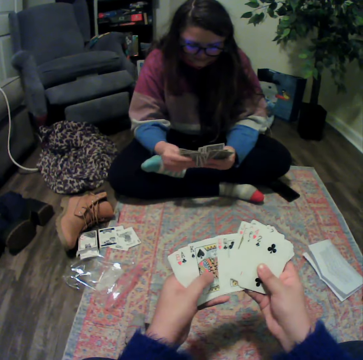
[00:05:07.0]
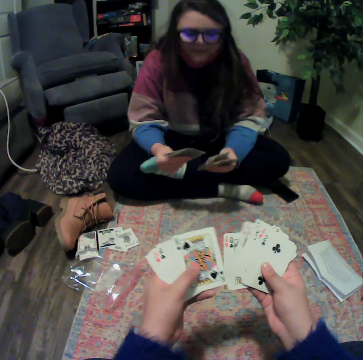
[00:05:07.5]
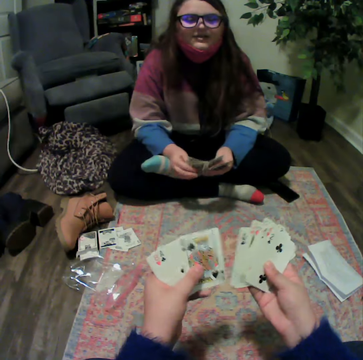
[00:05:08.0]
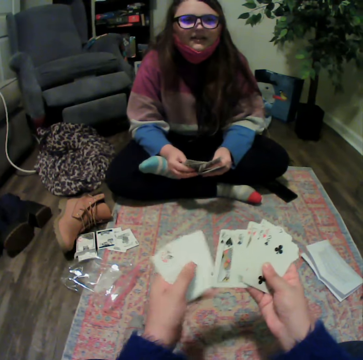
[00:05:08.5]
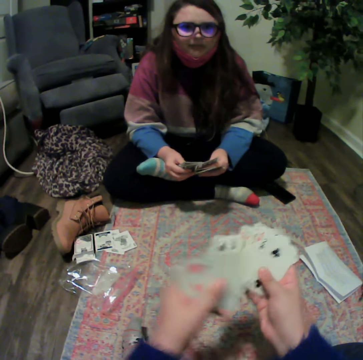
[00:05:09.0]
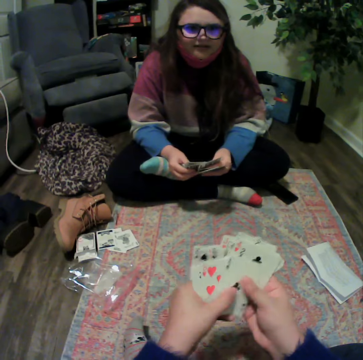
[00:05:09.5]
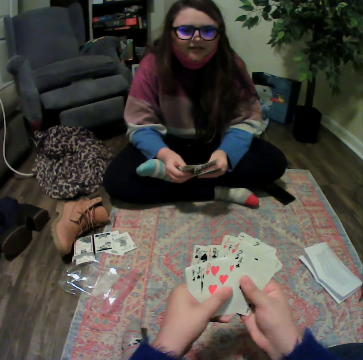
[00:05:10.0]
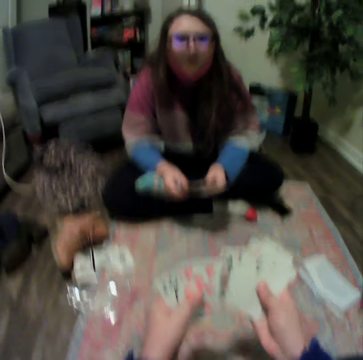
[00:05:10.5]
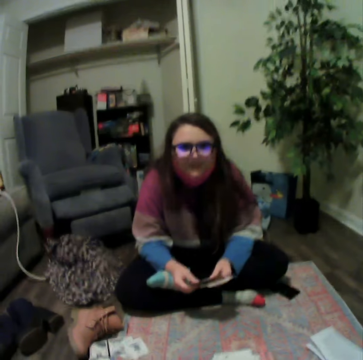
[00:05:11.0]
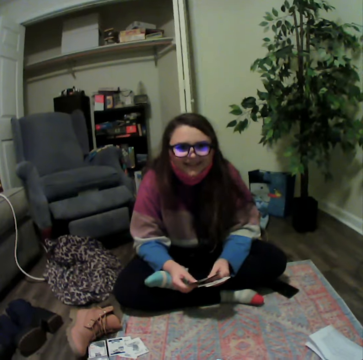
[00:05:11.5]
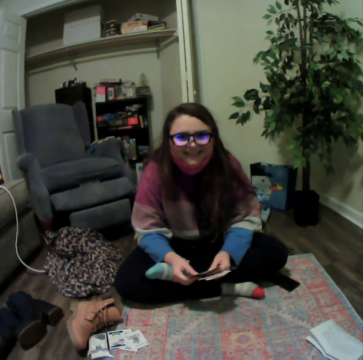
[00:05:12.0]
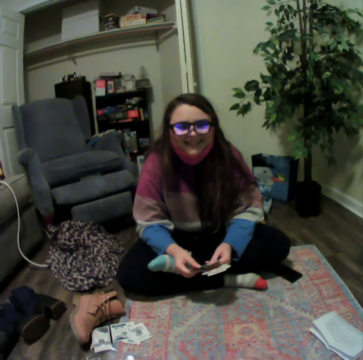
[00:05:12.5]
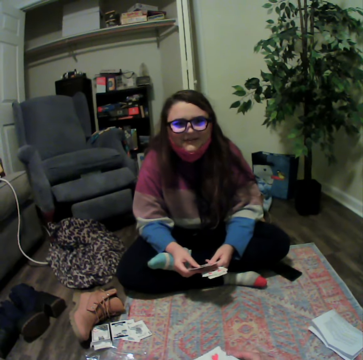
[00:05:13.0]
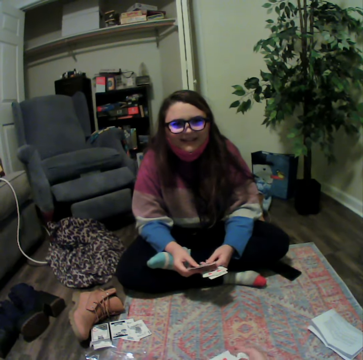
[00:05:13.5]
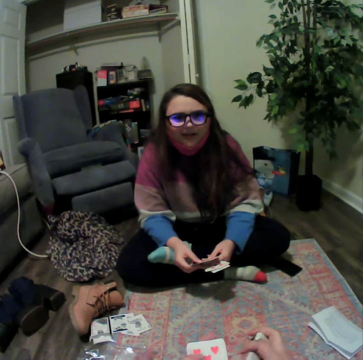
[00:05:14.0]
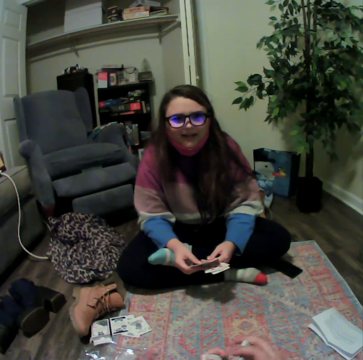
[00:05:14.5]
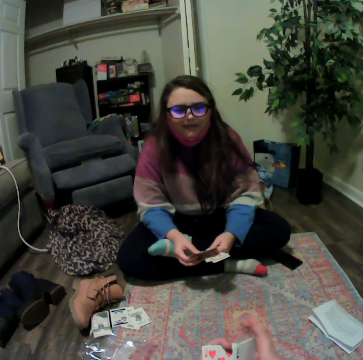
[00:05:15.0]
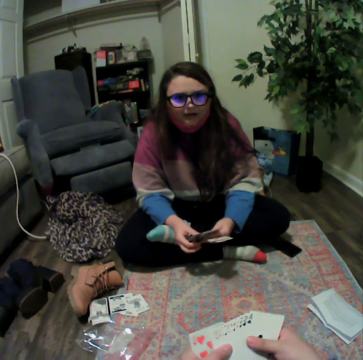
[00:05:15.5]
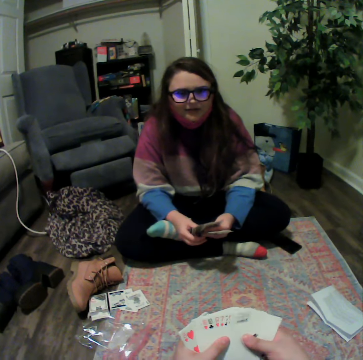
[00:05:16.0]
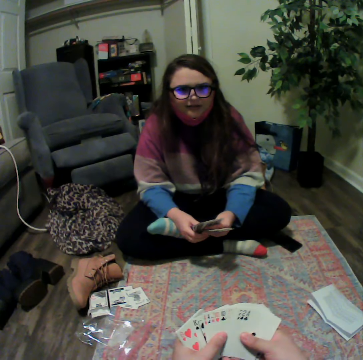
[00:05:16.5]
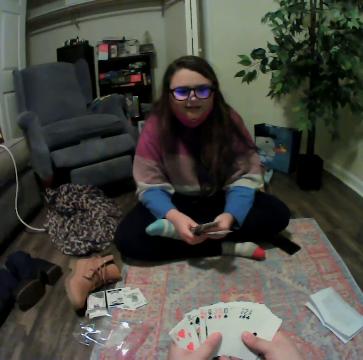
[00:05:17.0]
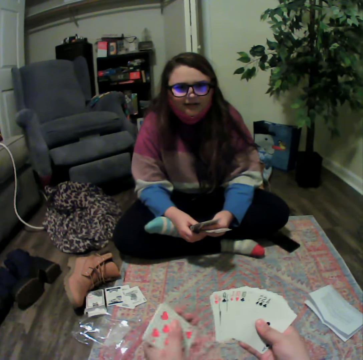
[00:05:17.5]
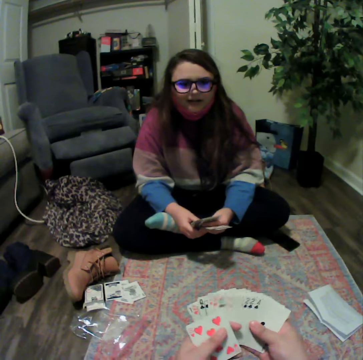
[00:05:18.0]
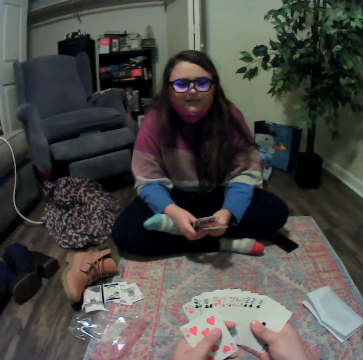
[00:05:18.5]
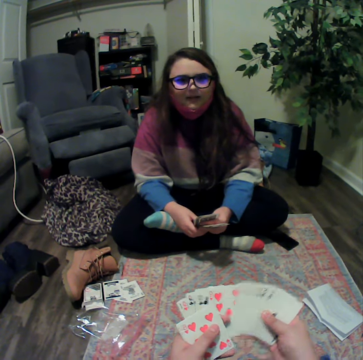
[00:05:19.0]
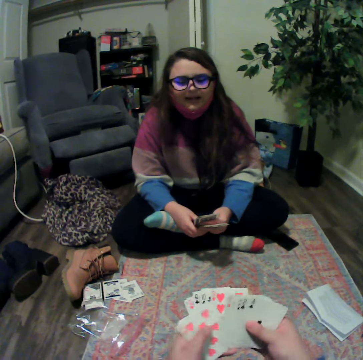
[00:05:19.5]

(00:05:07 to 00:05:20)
A lady talks with the camera wearer. The camera wearer reshuffles the cards. The lady talks with the camera wearer. The camera wearer reshuffles the cards.

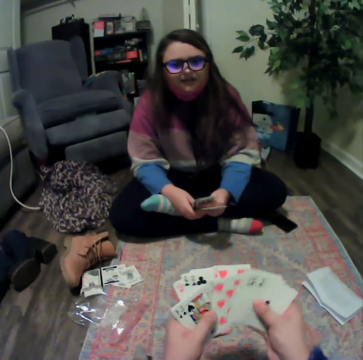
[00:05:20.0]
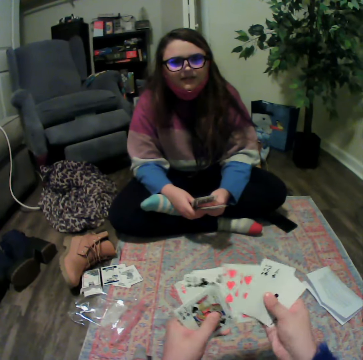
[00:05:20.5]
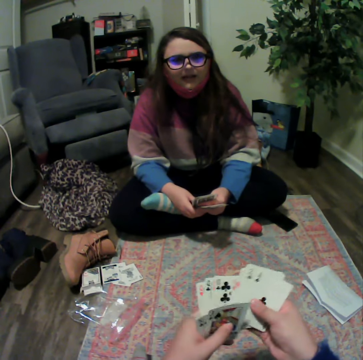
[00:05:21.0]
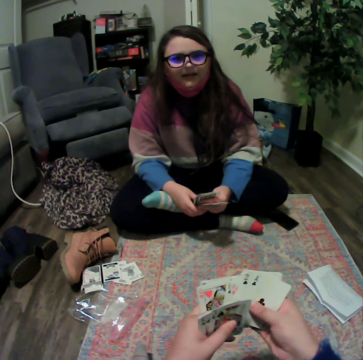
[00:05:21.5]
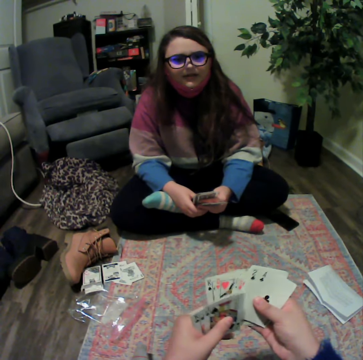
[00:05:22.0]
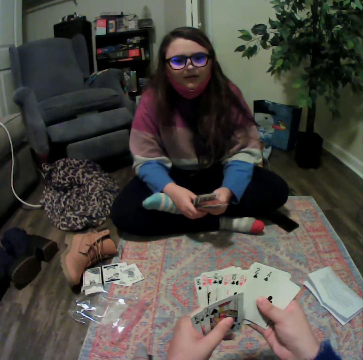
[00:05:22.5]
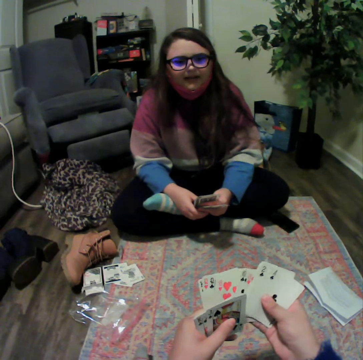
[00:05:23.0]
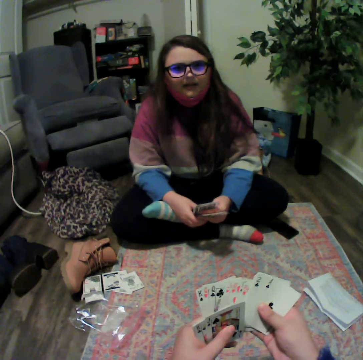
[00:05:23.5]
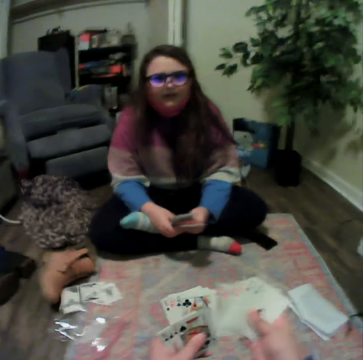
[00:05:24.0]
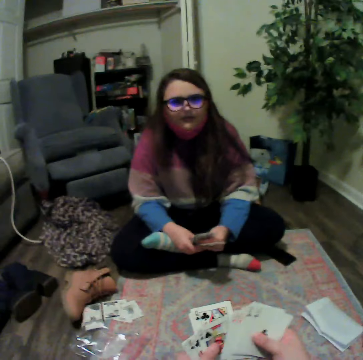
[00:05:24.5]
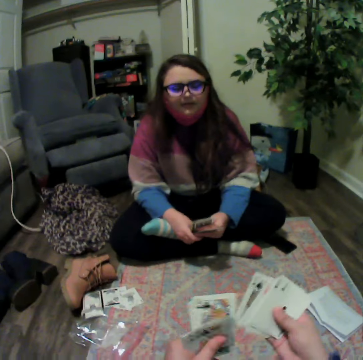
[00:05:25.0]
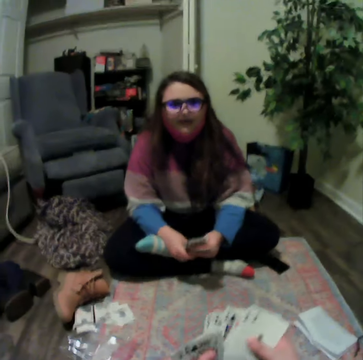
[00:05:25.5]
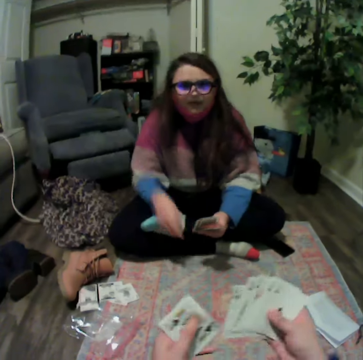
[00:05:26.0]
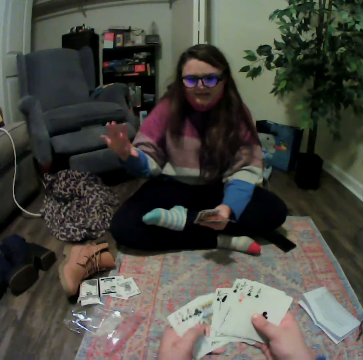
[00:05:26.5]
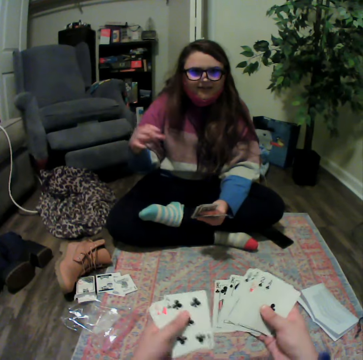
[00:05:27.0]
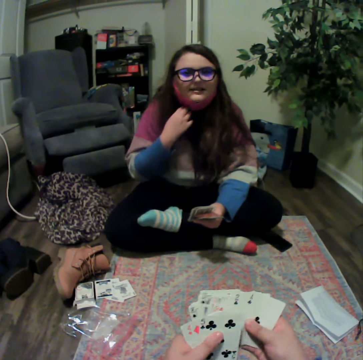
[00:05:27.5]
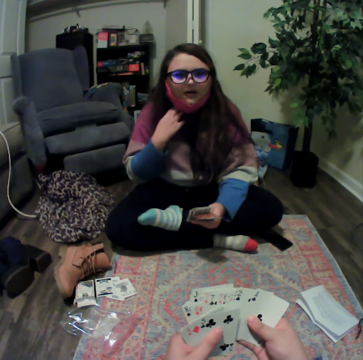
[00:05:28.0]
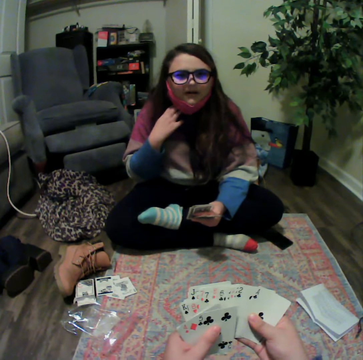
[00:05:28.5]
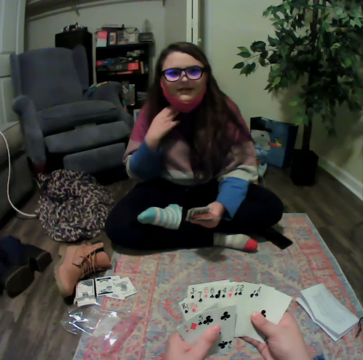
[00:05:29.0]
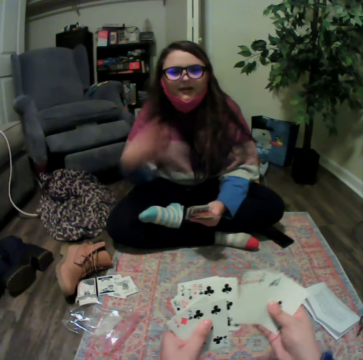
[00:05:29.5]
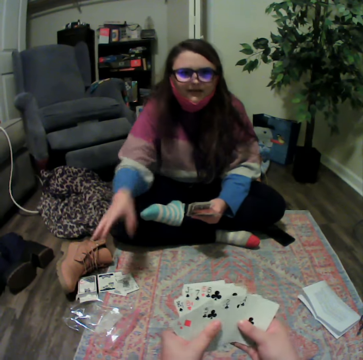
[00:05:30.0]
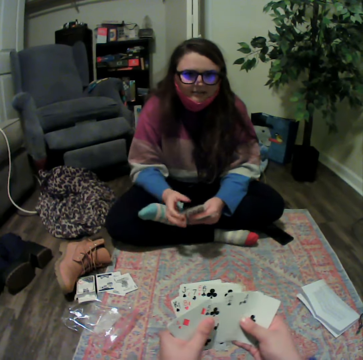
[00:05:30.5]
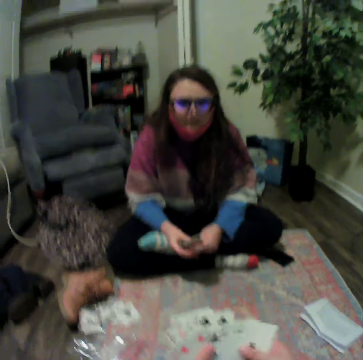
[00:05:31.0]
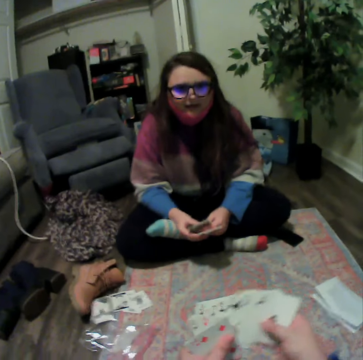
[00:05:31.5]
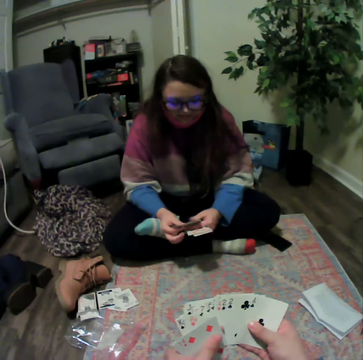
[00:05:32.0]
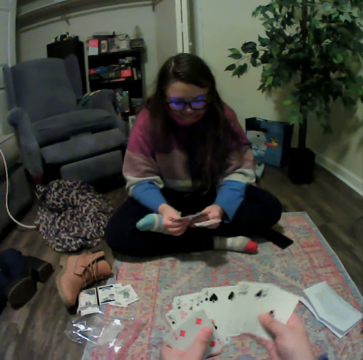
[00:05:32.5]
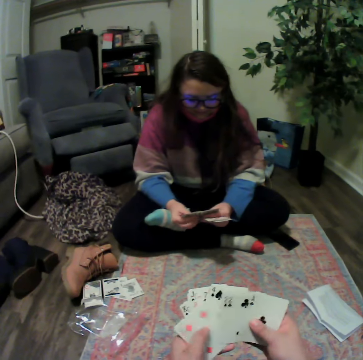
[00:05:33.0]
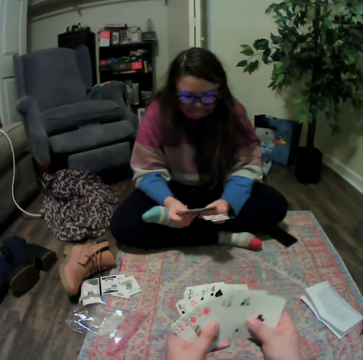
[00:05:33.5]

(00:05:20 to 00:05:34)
A lady talks with the camera wearer. The camera wearer reshuffles the cards. The lady talks with the camera wearer. The camera wearer reshuffles the cards.

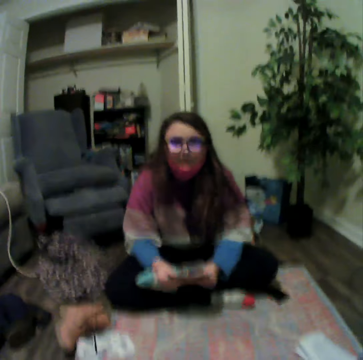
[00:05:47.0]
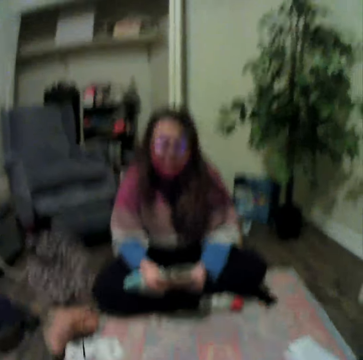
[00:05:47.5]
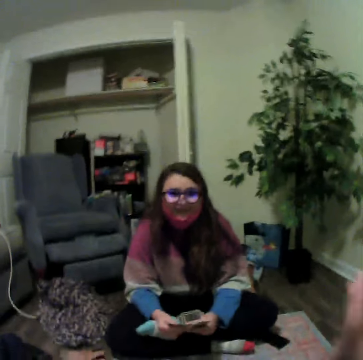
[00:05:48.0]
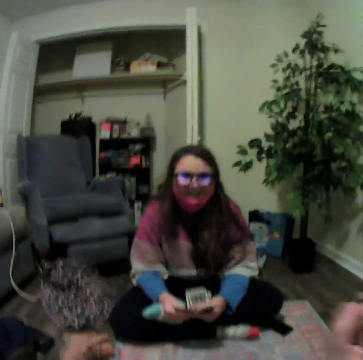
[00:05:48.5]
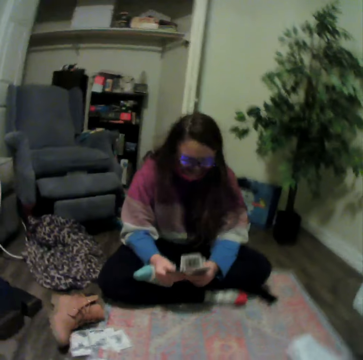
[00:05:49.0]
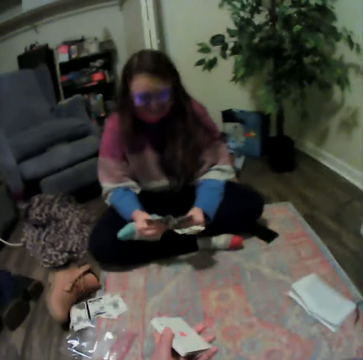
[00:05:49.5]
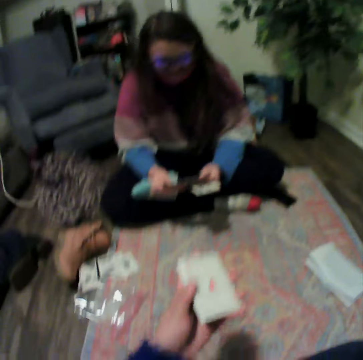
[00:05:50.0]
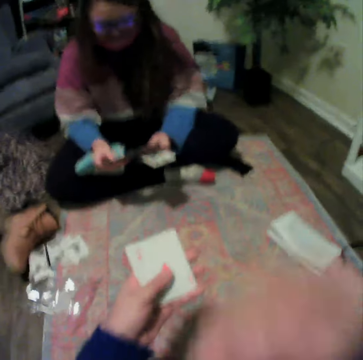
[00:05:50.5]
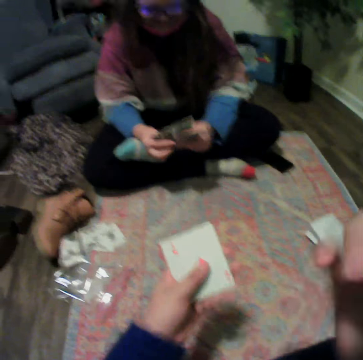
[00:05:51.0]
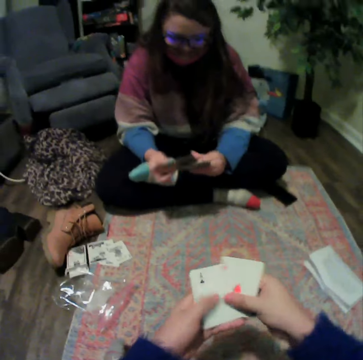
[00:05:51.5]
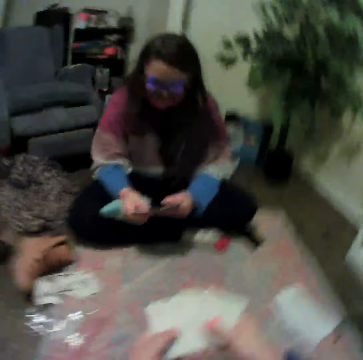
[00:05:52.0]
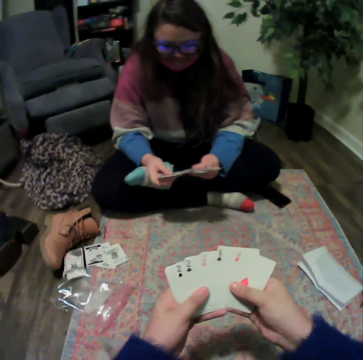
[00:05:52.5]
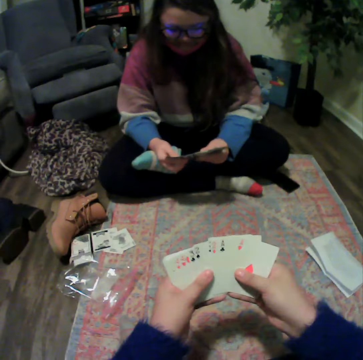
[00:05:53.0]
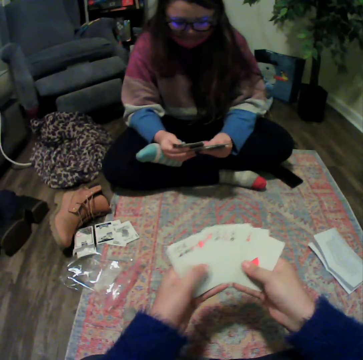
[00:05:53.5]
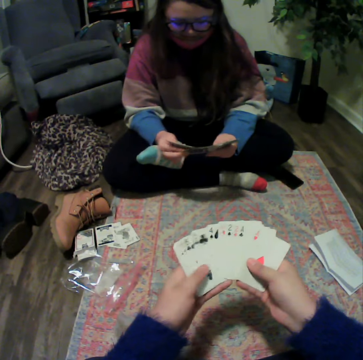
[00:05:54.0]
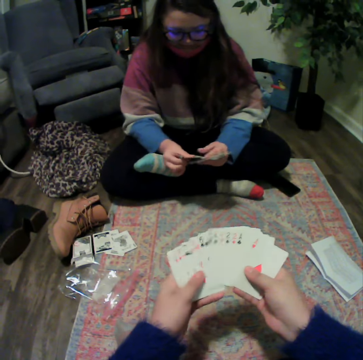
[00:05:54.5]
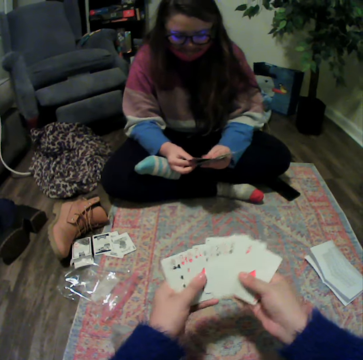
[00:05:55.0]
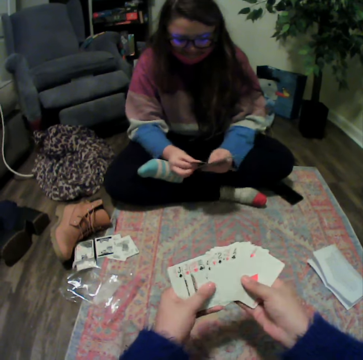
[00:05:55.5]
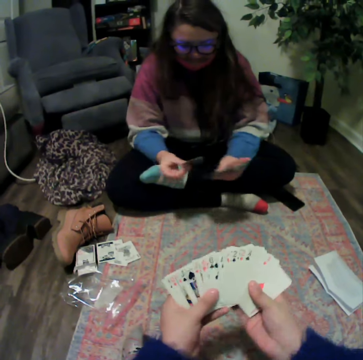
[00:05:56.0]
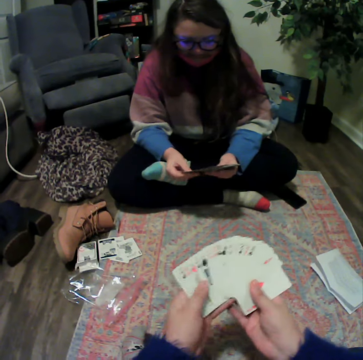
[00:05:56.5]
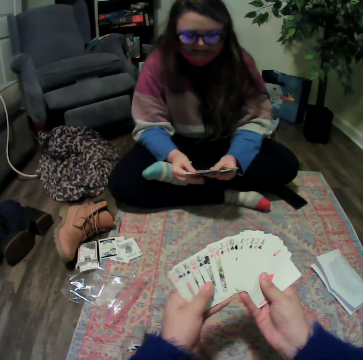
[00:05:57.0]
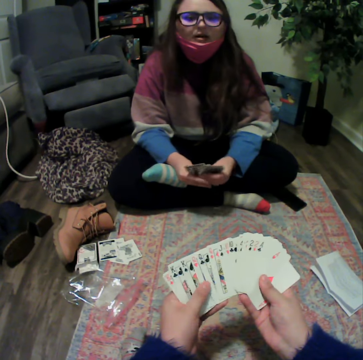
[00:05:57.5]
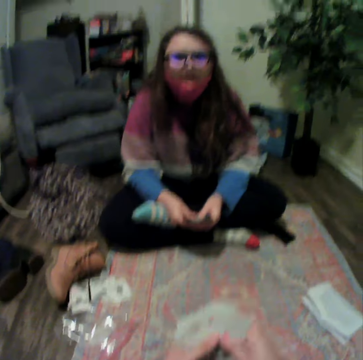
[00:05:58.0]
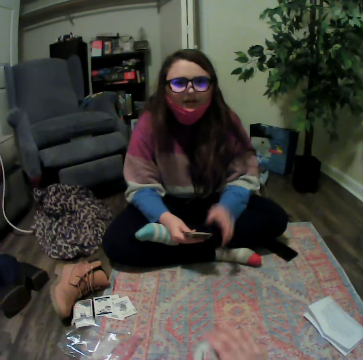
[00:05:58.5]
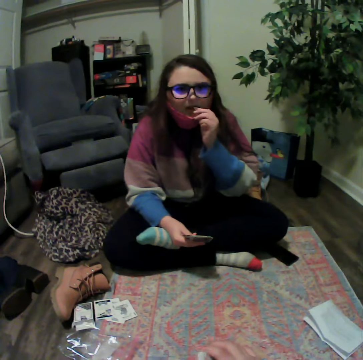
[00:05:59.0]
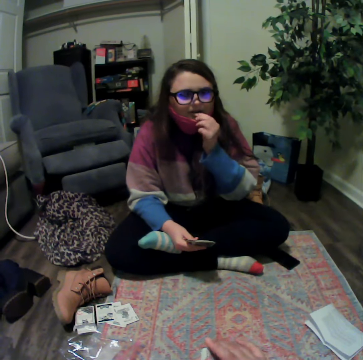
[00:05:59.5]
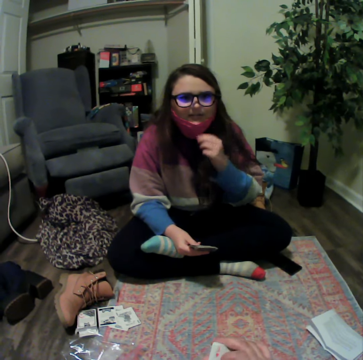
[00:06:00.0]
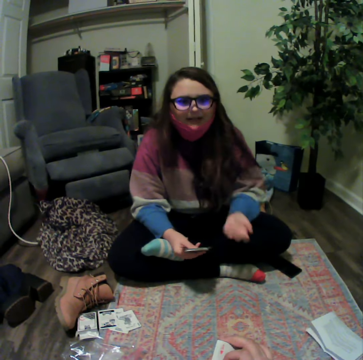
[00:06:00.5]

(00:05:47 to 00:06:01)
A lady talks with the camera wearer. The camera wearer talks with the lady. The lady reshuffles the cards. The camera wearer reshuffles the cards. The lady talks with the camera wearer.
